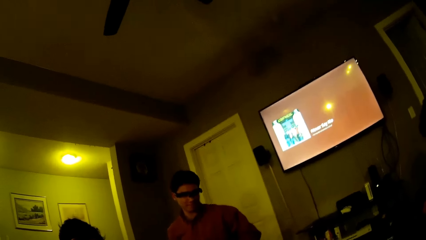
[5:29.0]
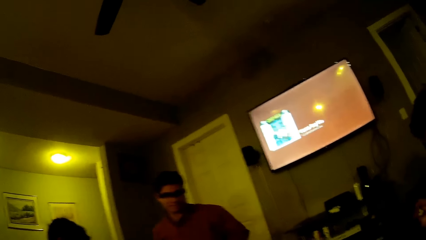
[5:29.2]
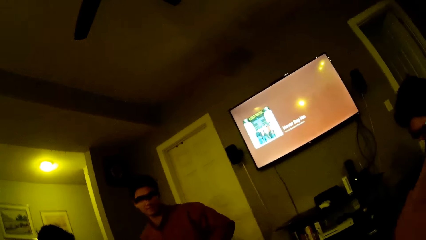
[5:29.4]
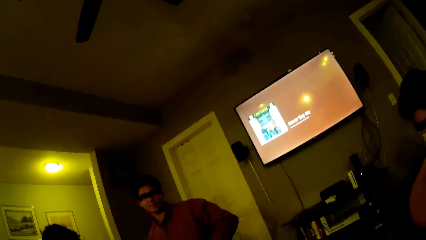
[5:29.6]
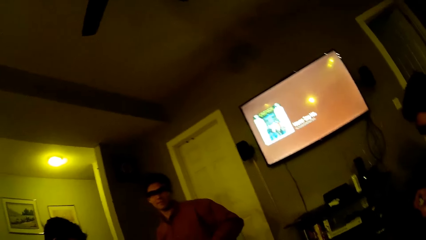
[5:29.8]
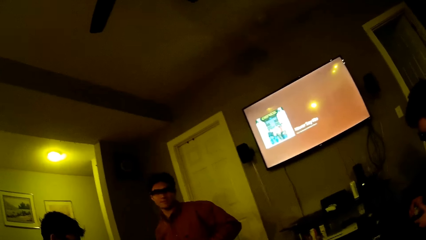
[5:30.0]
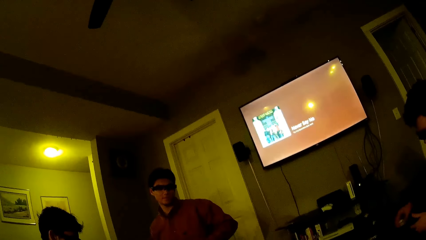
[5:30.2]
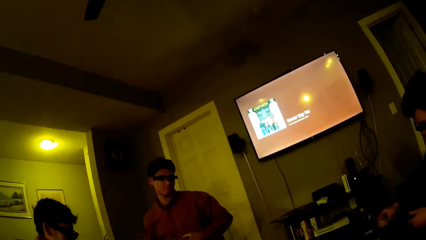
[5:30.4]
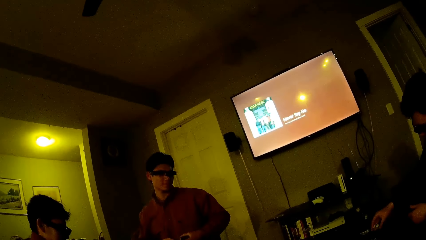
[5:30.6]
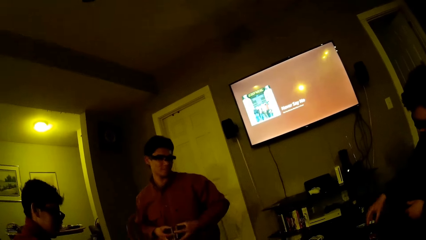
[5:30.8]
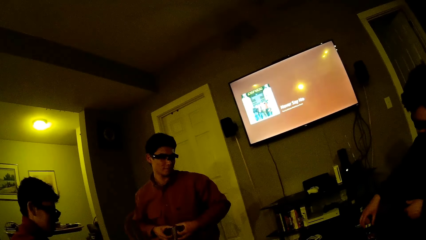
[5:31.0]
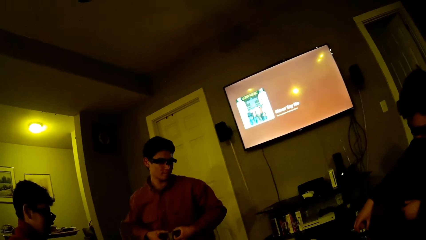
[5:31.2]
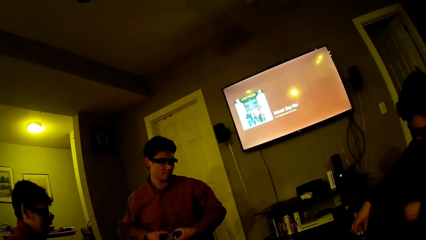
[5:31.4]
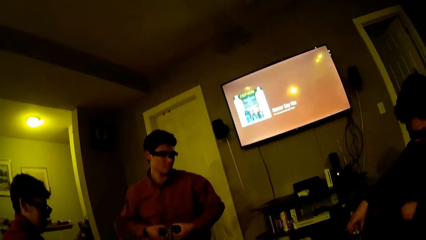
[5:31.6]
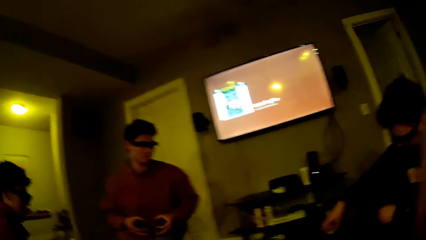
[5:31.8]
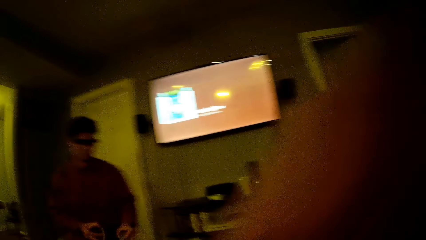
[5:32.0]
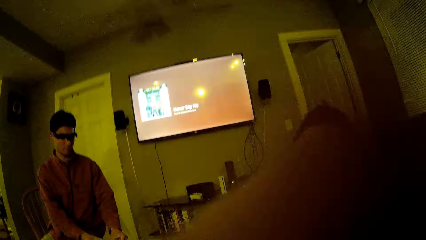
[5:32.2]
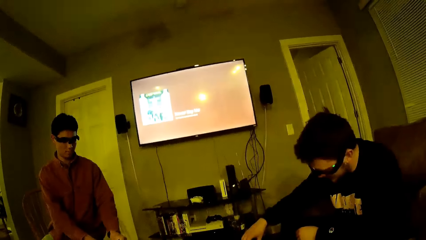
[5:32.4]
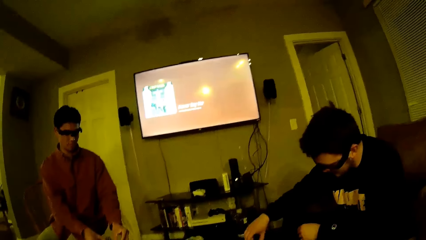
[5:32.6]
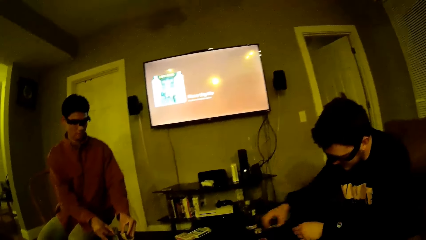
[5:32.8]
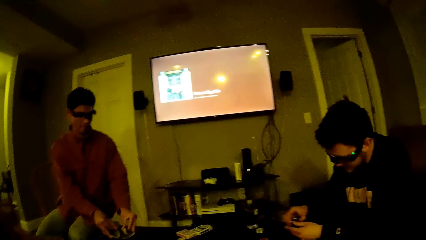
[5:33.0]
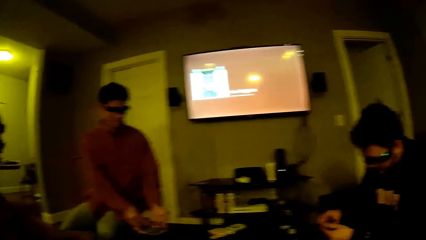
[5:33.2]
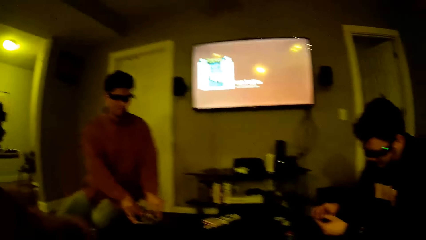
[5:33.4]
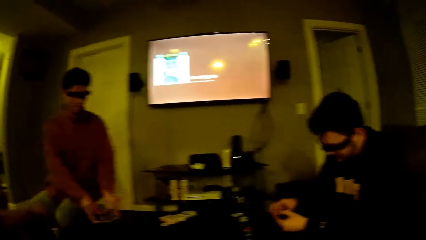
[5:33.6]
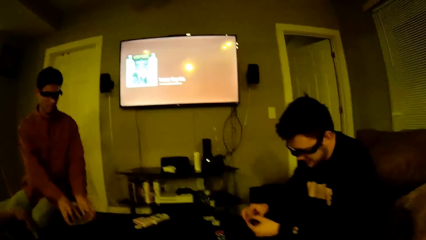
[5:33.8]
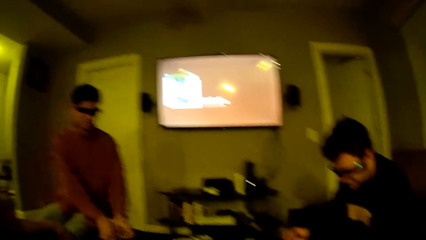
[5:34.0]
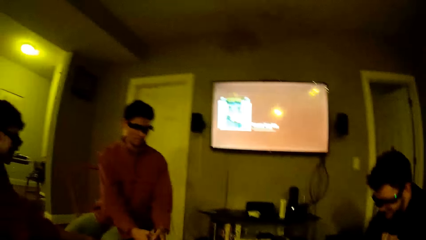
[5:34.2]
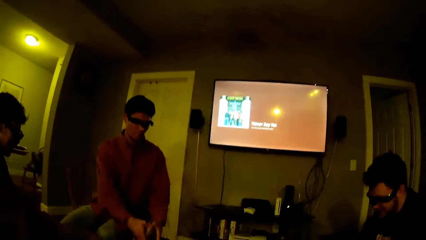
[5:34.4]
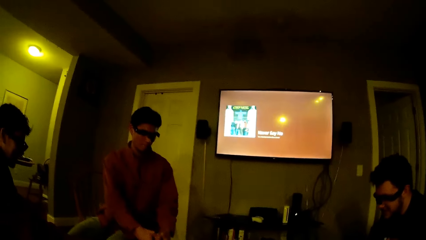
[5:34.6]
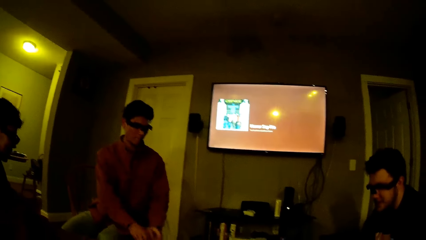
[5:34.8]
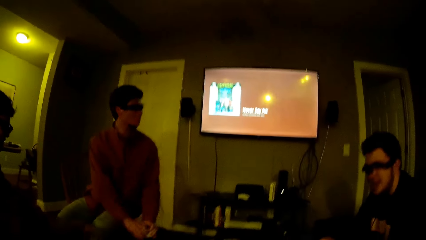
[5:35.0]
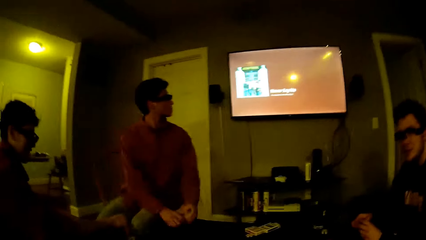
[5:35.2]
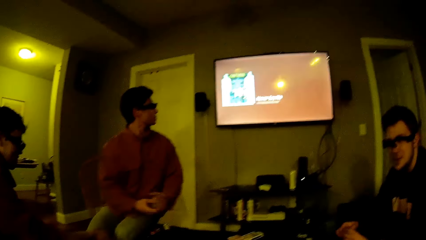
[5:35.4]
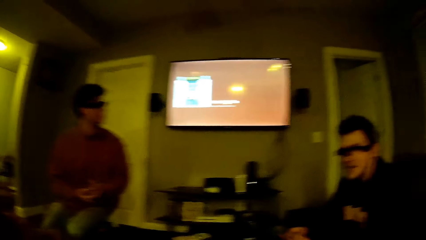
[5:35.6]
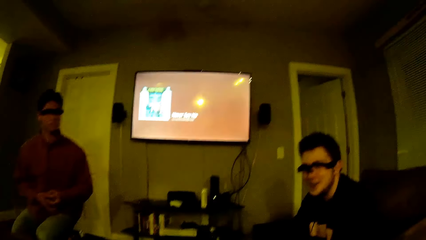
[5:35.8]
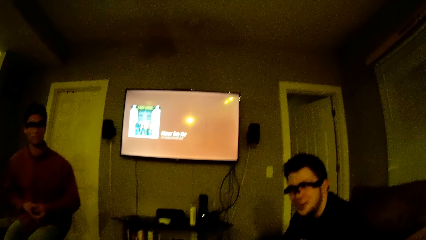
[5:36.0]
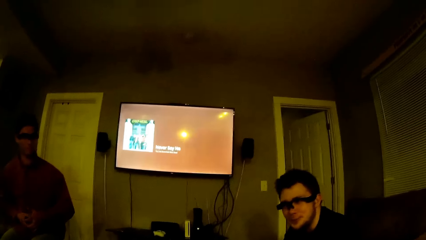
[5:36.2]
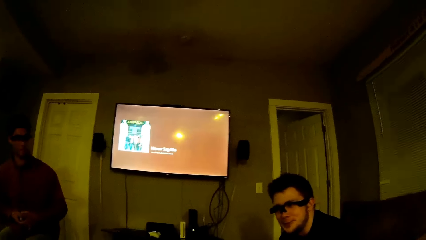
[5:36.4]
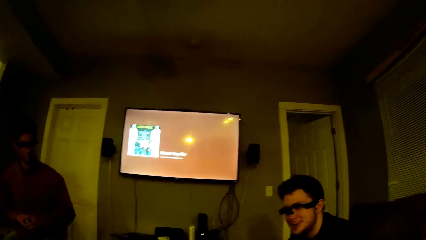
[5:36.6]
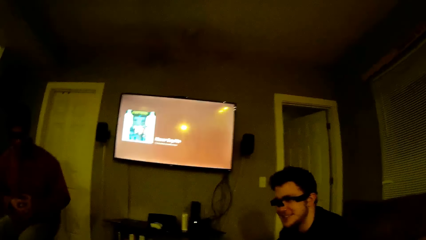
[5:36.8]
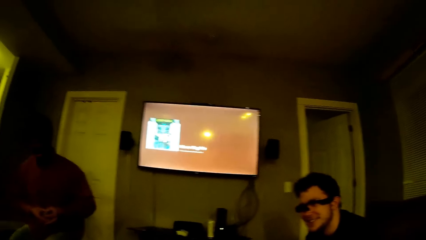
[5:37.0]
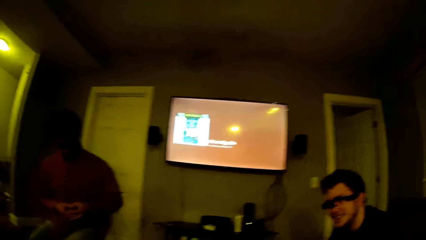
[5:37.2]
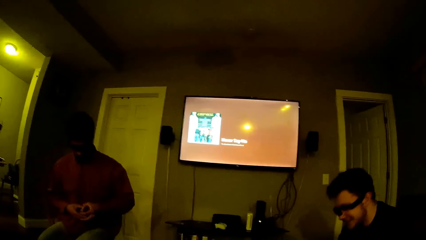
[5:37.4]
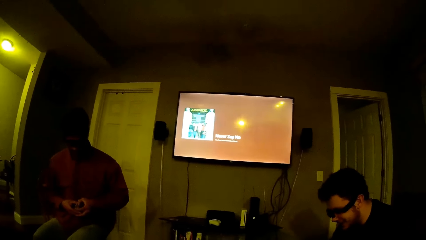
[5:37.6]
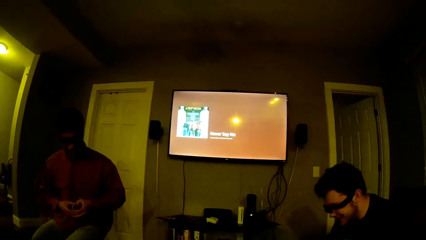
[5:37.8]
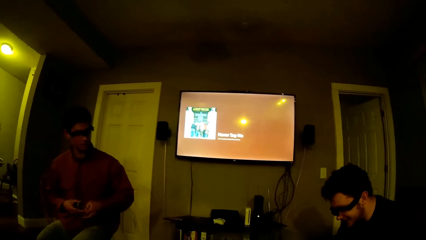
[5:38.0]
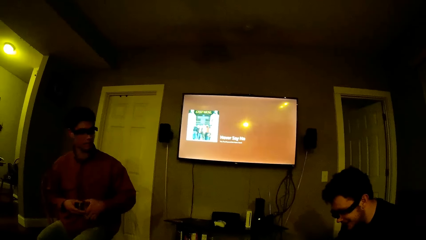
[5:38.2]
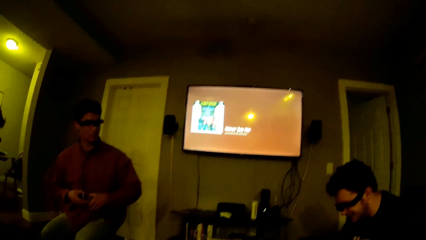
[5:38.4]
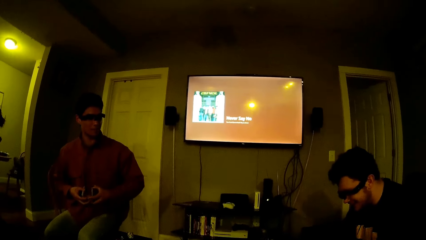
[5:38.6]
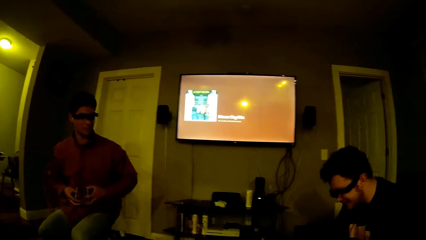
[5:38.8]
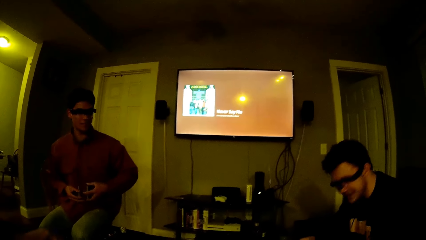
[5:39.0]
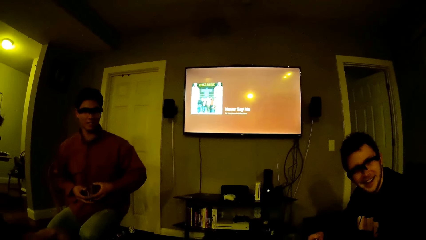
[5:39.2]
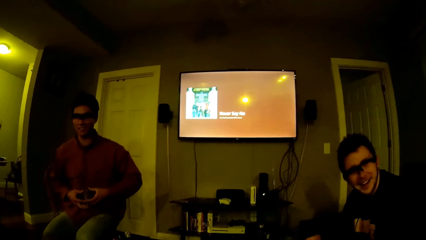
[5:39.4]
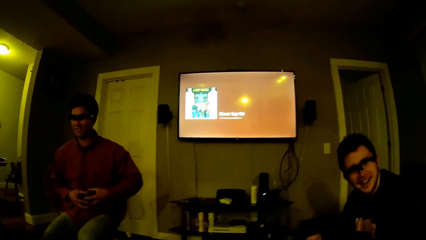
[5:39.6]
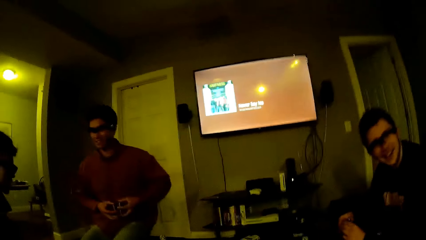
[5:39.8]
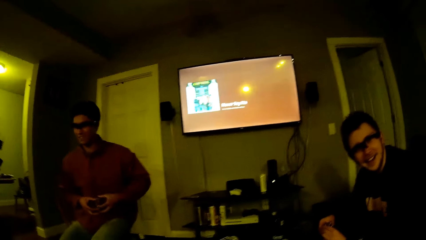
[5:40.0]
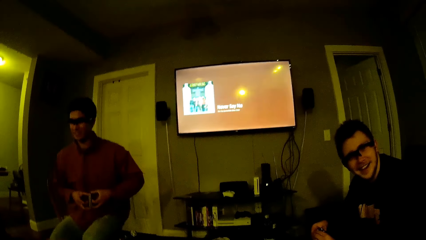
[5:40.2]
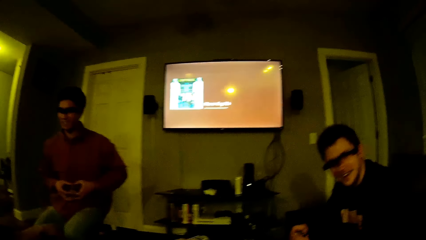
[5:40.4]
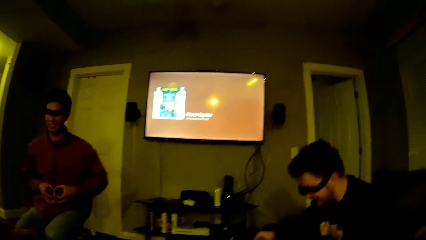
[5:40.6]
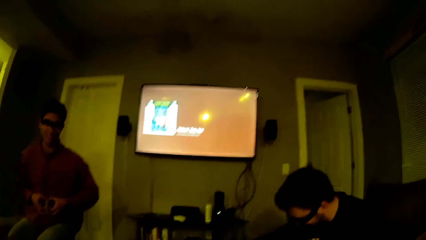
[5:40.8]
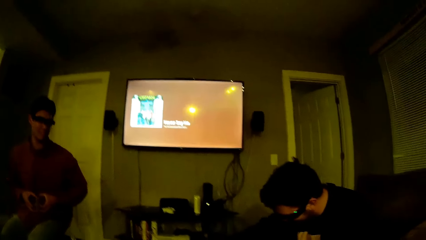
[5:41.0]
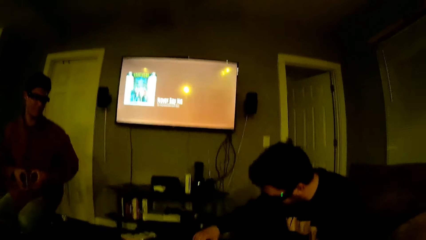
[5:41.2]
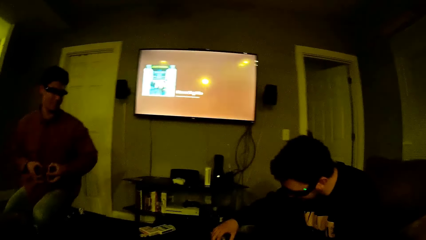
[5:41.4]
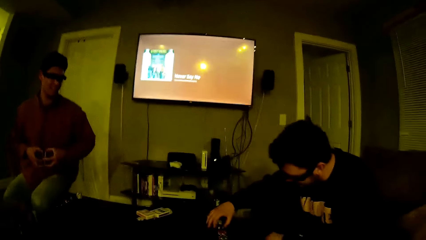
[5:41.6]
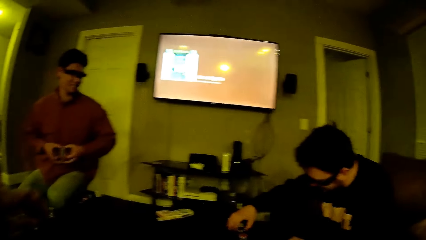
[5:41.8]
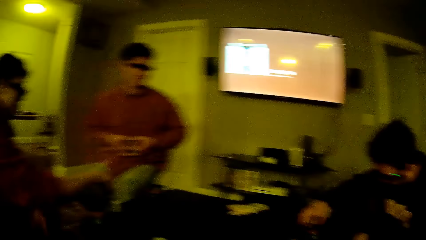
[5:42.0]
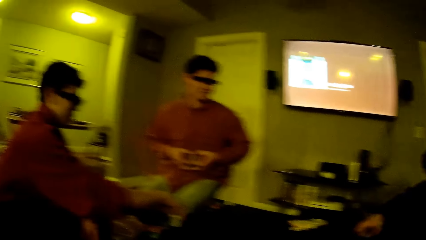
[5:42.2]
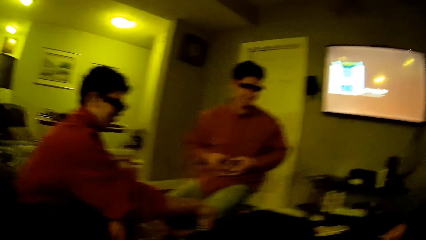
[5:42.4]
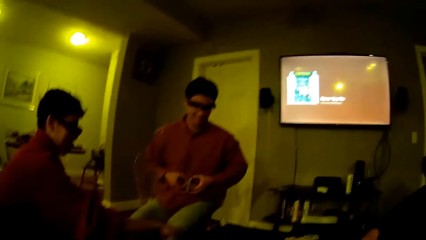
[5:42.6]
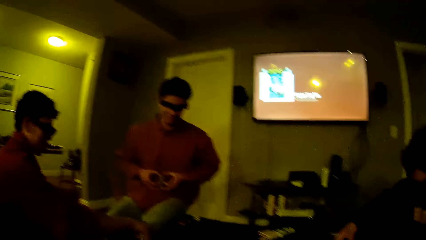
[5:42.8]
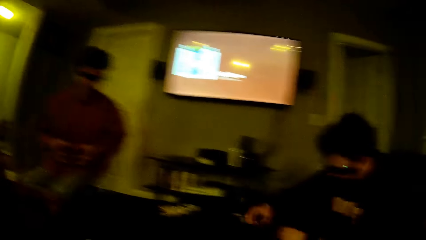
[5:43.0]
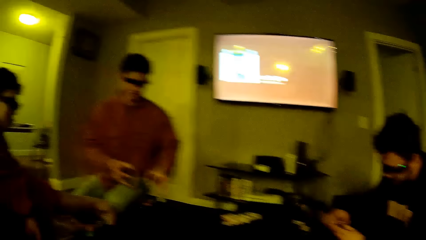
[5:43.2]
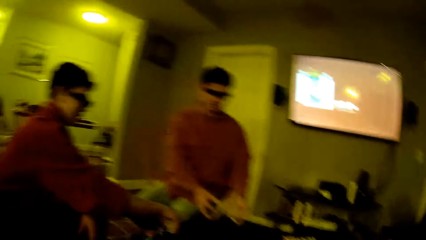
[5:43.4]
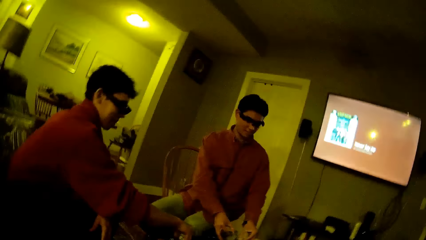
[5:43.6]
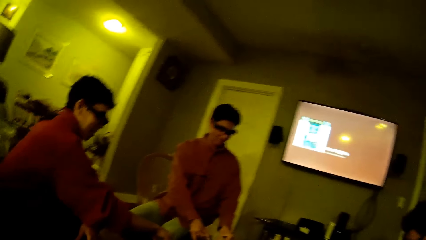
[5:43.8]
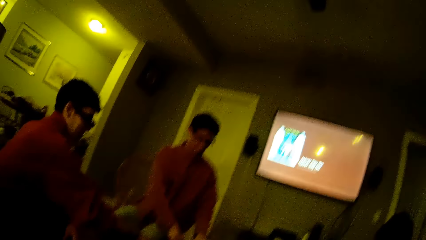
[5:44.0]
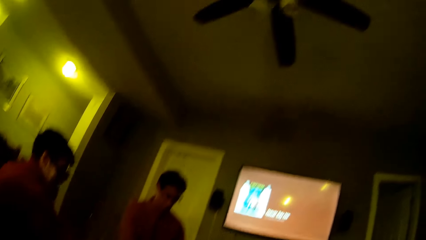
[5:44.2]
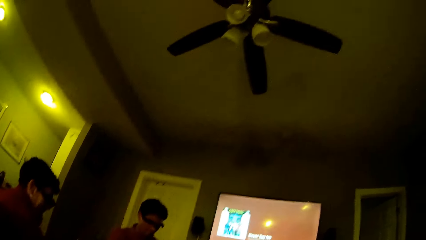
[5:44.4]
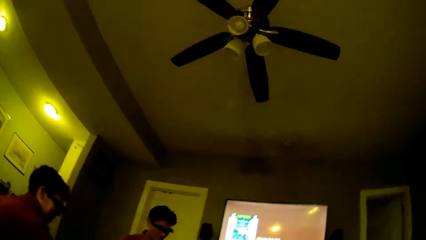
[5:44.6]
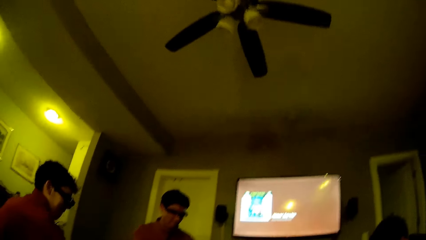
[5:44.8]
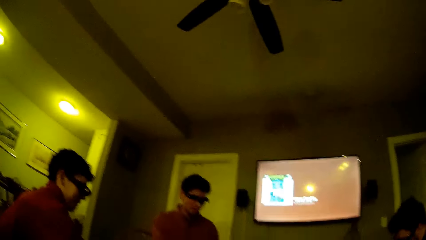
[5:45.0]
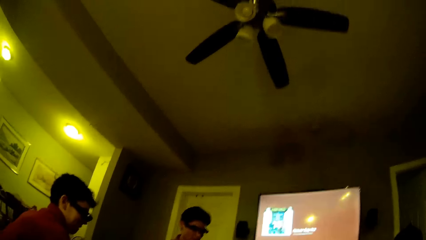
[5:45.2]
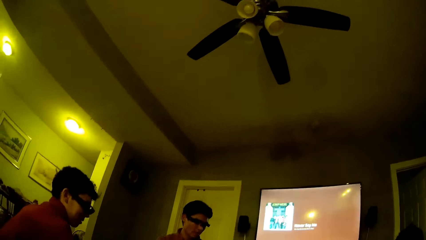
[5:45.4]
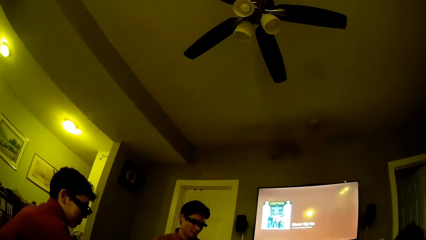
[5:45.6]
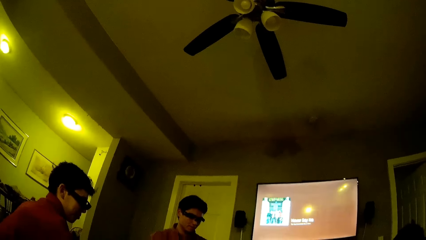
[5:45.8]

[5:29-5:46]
A man drops some card game chips on the table with his right hand. Another man shuffles the game cards in his hands. The camera wearer moves his body. The other man hits the game cards in his hands on the table. The other man sorts the game cards in his hands.
